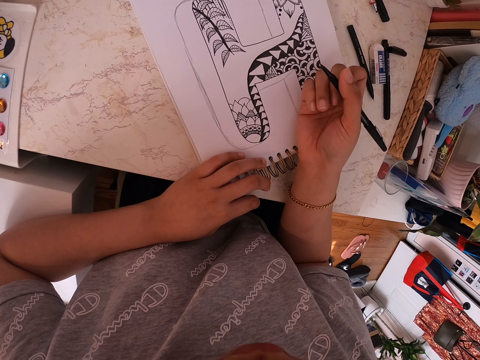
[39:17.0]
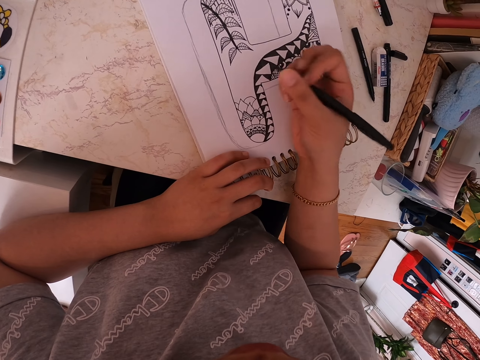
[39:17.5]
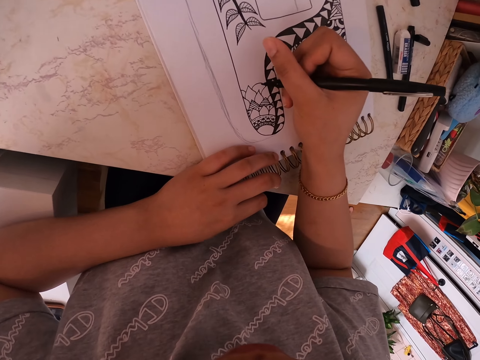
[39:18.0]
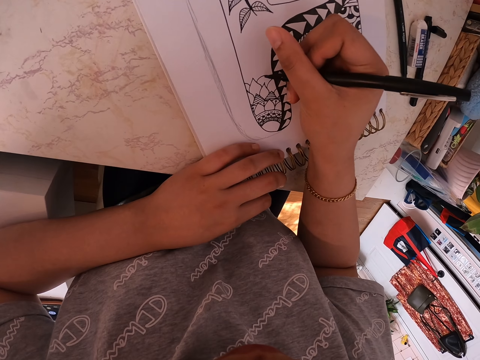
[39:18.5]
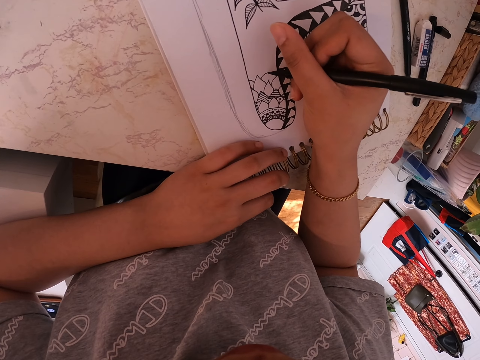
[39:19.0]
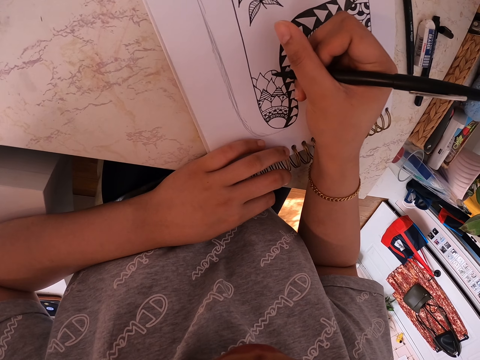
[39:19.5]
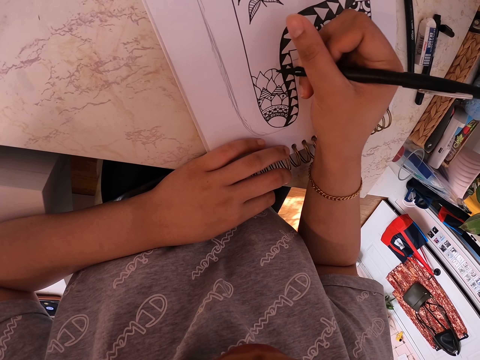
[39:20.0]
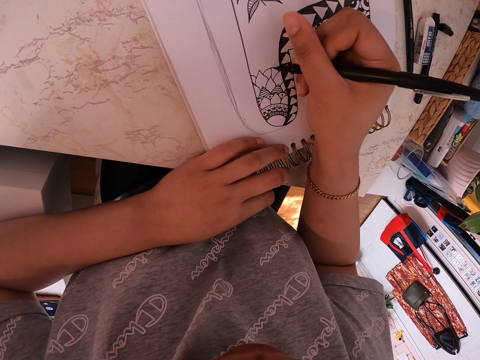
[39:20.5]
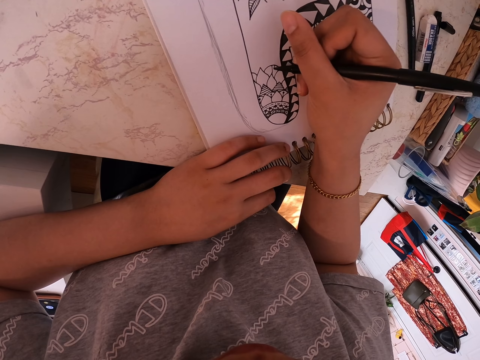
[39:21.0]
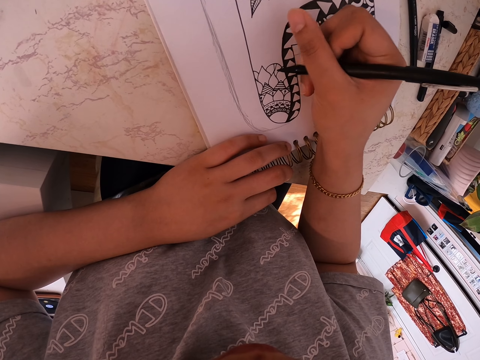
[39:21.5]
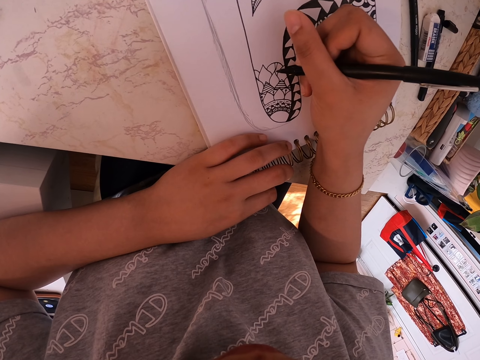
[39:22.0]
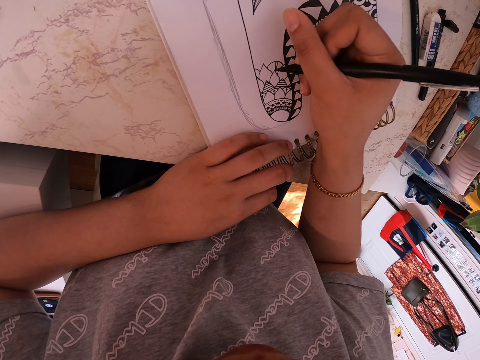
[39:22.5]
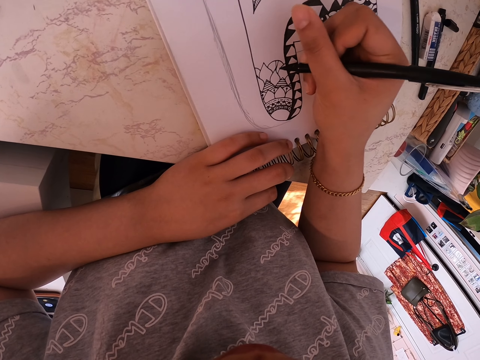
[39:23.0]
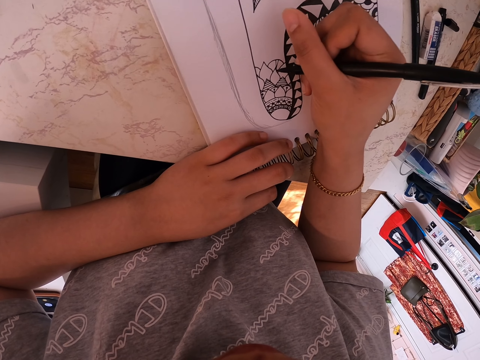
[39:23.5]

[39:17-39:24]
The camera wearer draws on the drawing book using a marker pen.

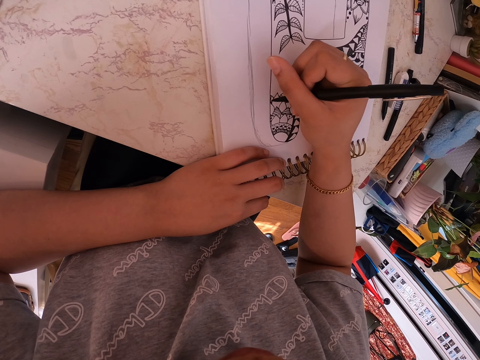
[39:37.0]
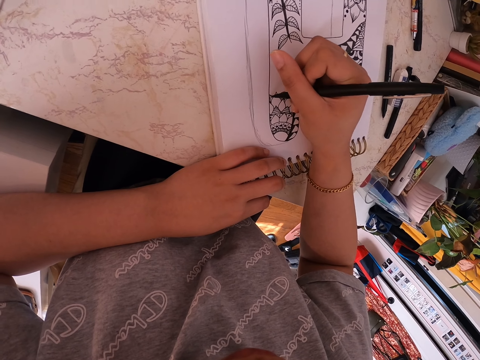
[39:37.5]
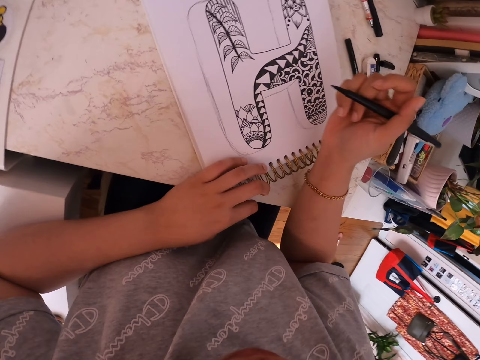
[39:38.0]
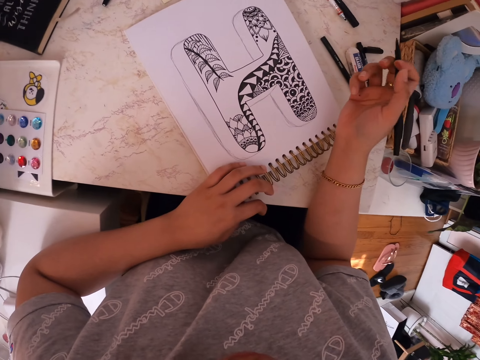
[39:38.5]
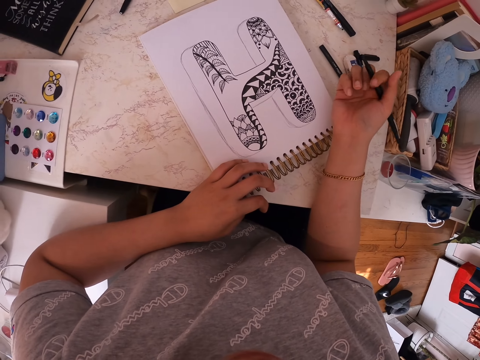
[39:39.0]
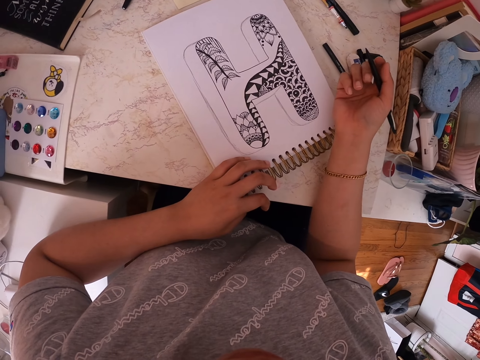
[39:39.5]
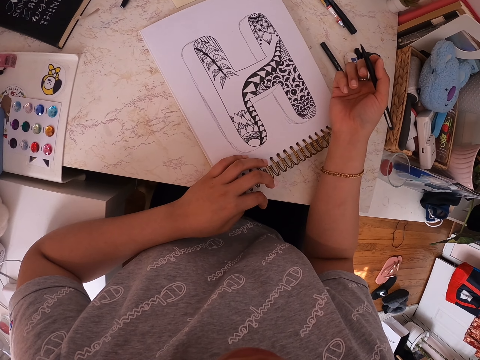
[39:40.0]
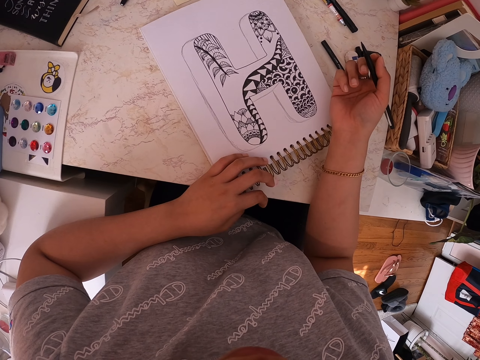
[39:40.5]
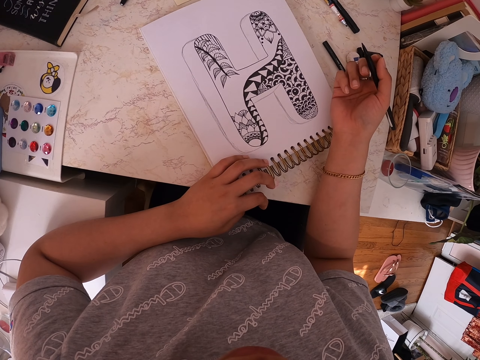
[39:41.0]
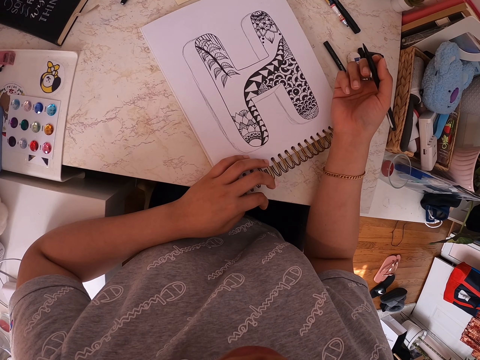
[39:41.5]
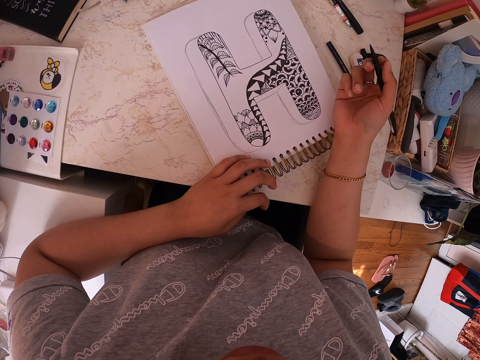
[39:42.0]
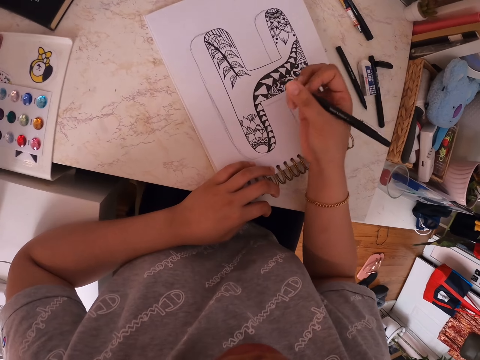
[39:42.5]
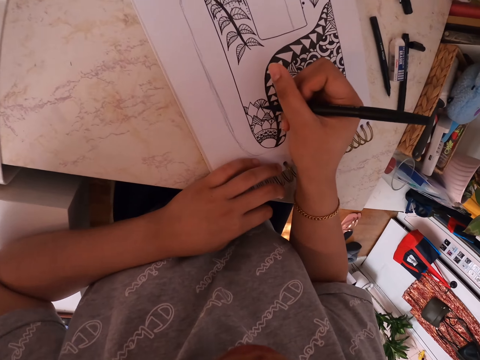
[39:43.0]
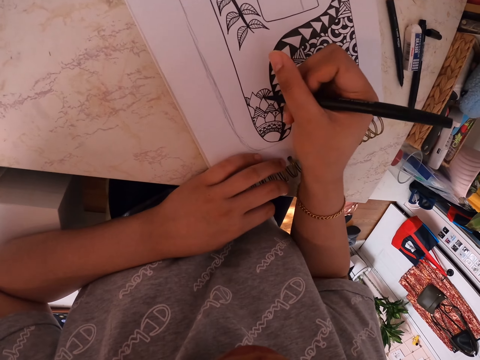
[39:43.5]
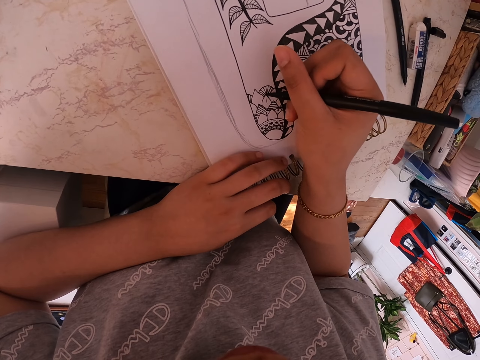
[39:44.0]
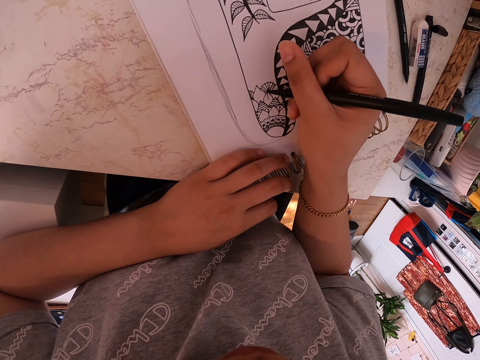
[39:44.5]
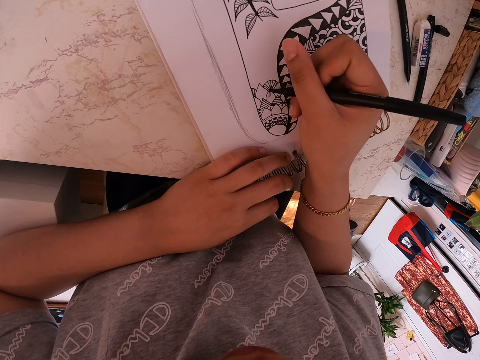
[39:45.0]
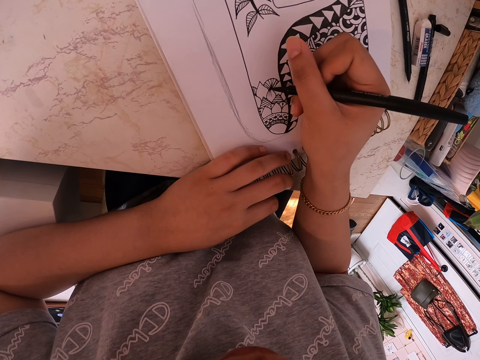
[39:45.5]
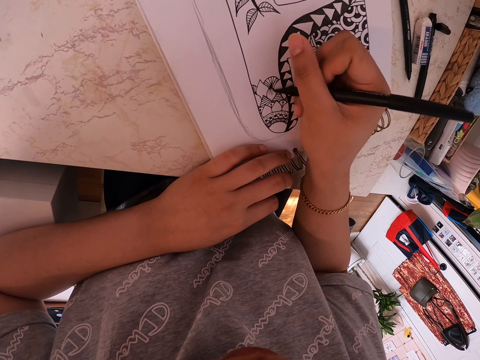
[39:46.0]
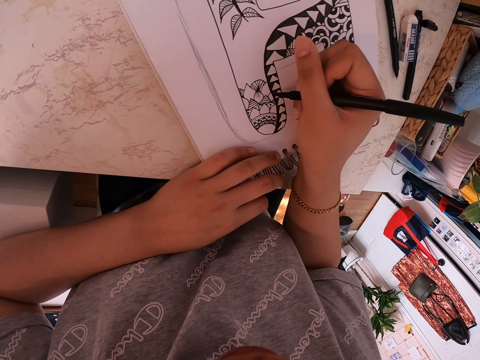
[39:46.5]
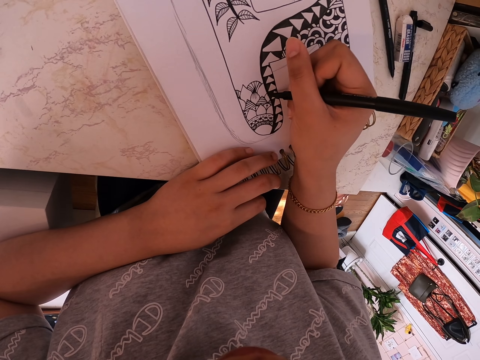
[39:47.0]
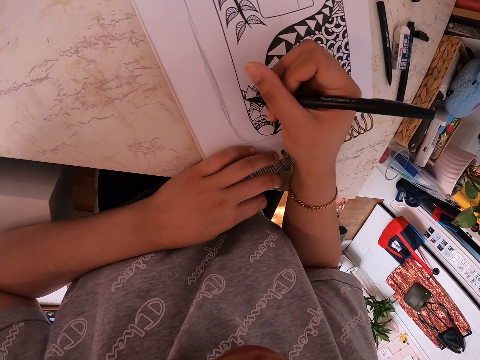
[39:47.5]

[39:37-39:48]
The camera wearer stares at a book. She puts her hand on the drawing book. She draws on the drawing book using a marker pen.

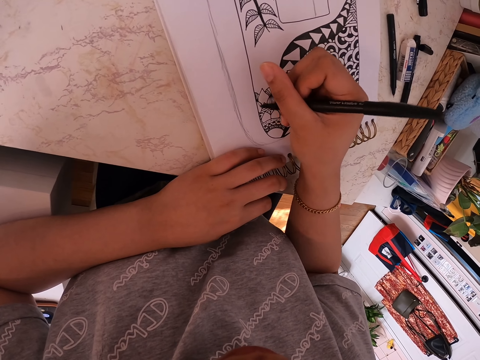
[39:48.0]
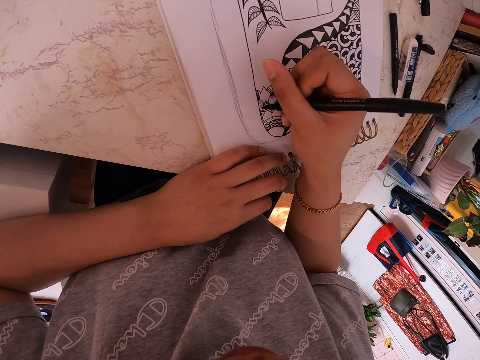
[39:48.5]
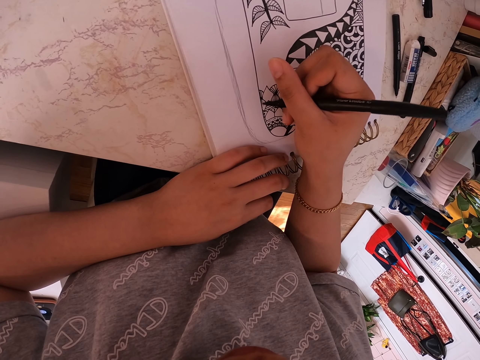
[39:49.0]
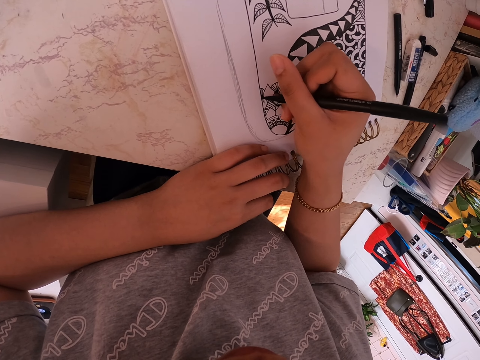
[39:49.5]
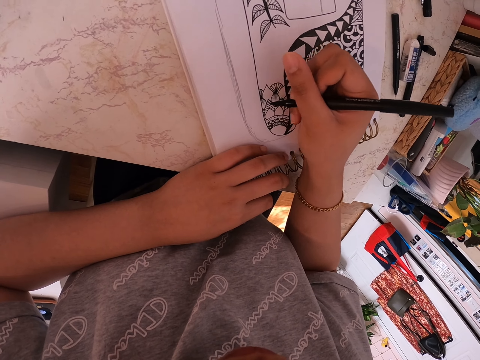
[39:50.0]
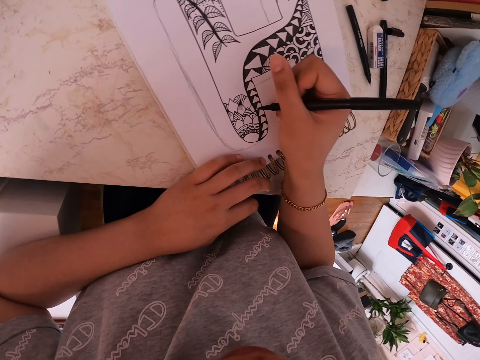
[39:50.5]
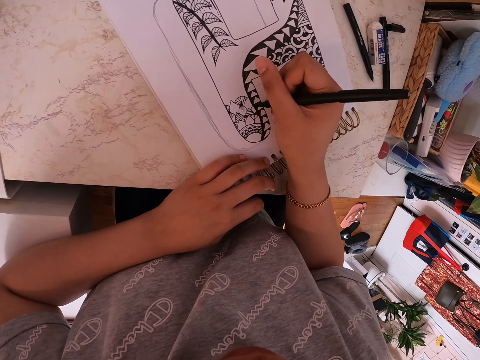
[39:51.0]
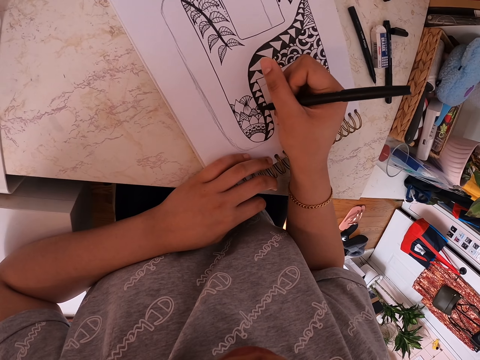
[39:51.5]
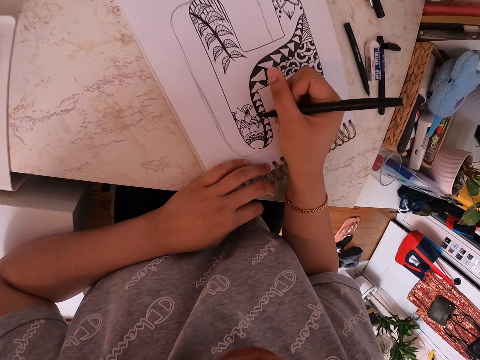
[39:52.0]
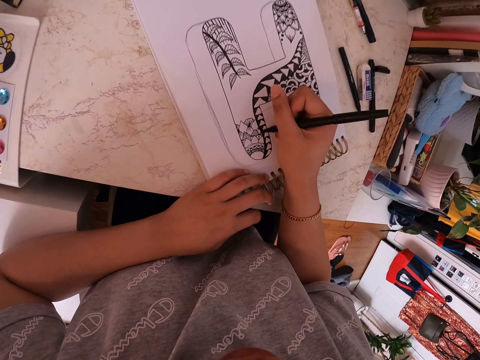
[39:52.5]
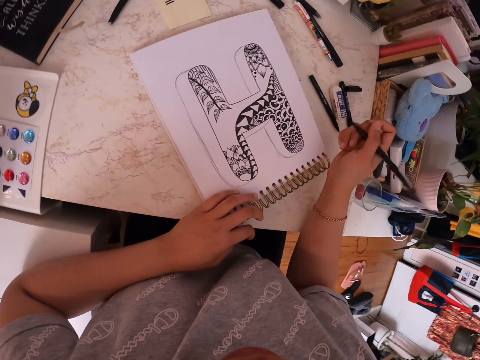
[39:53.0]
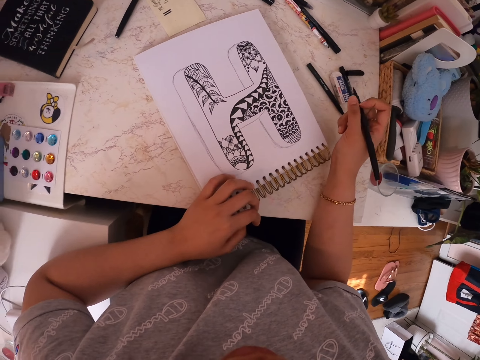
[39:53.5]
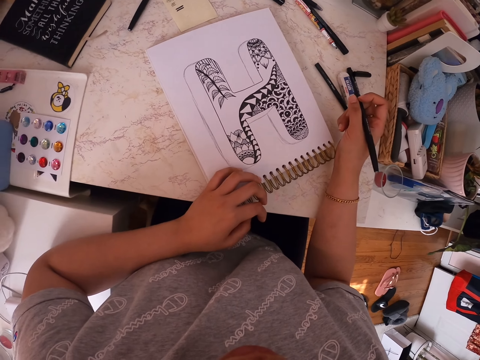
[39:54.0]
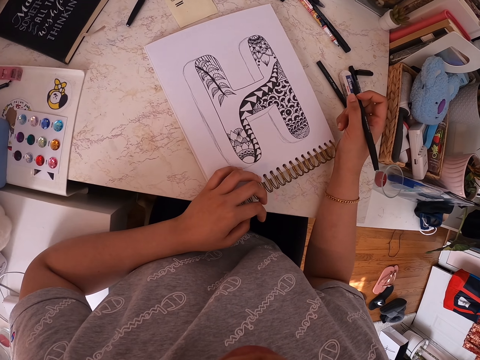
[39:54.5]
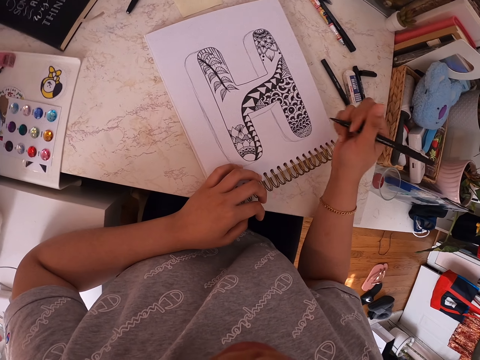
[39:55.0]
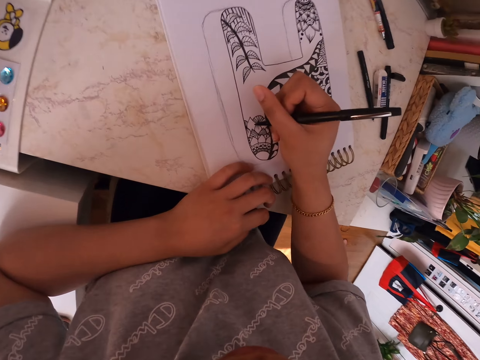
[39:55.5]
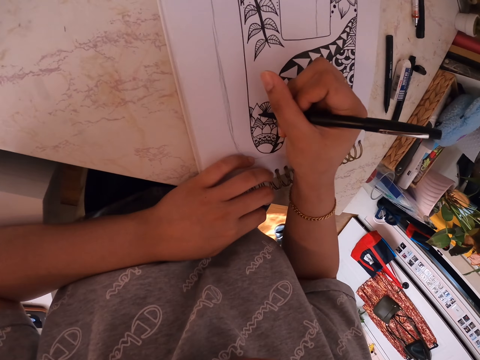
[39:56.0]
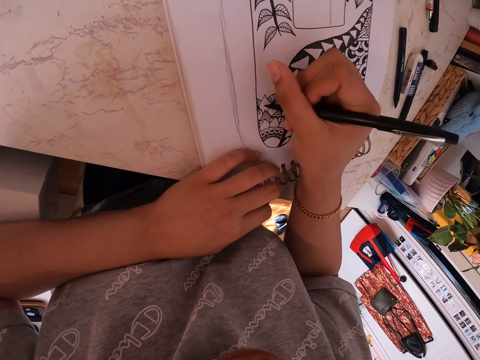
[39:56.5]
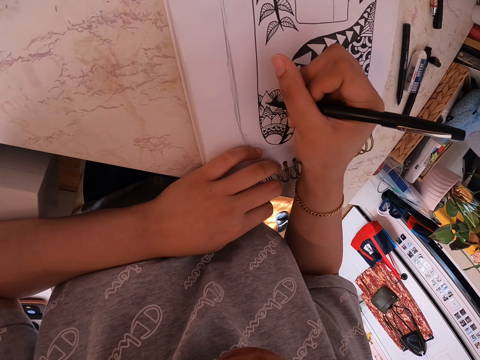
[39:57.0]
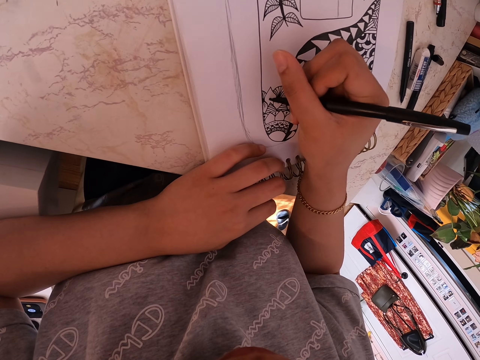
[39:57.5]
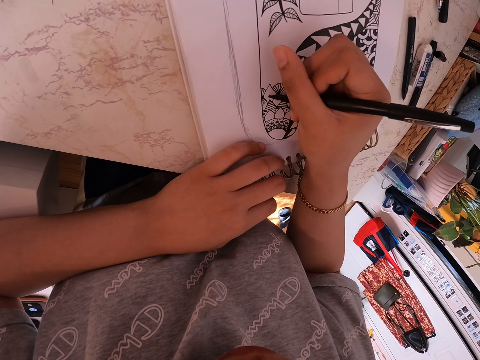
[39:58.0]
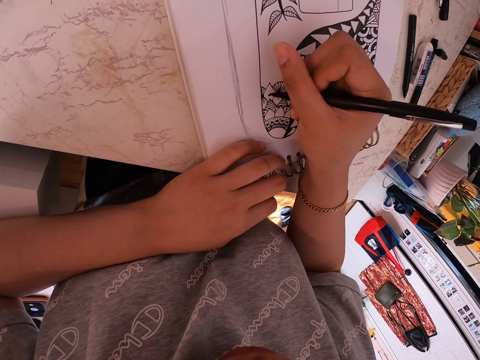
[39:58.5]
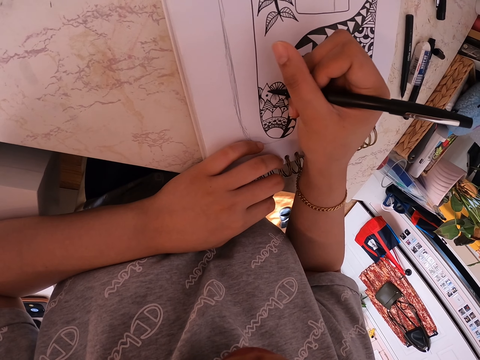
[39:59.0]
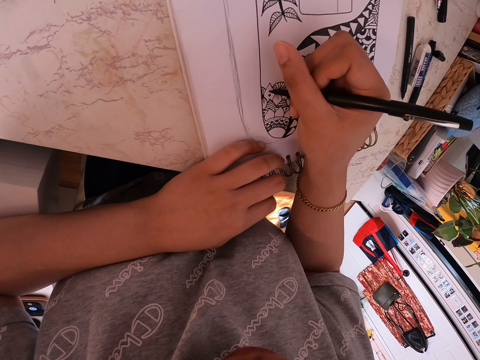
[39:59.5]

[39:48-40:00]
The camera wearer stares at the drawing book. They draw on the drawing book.
